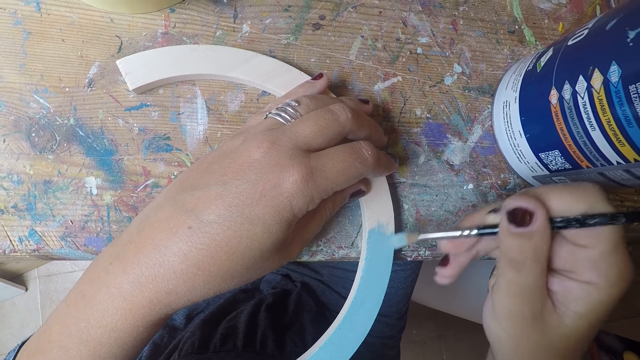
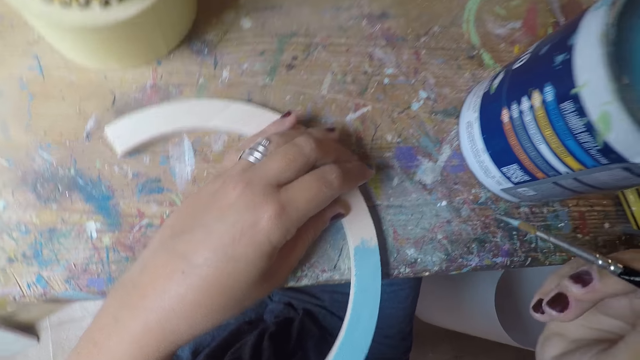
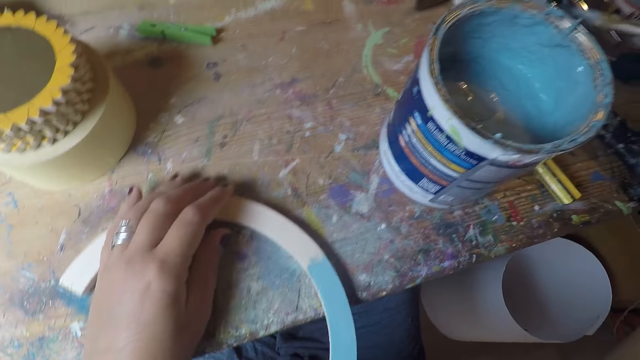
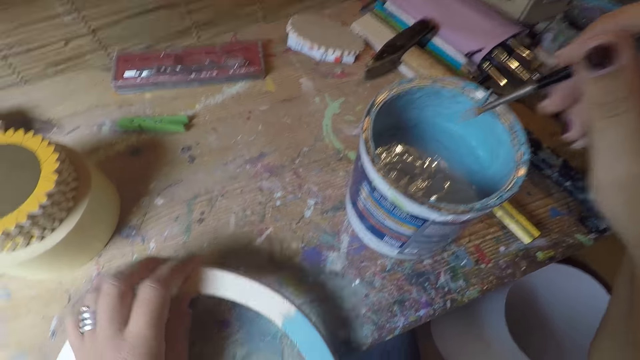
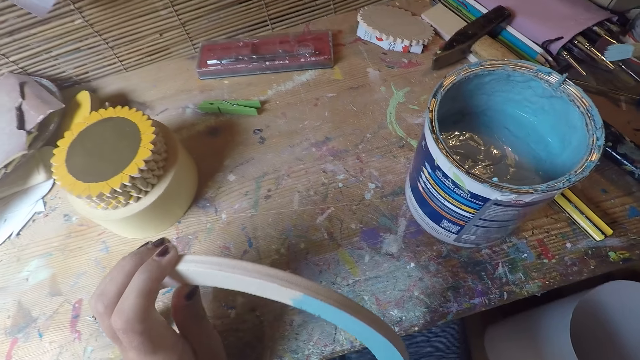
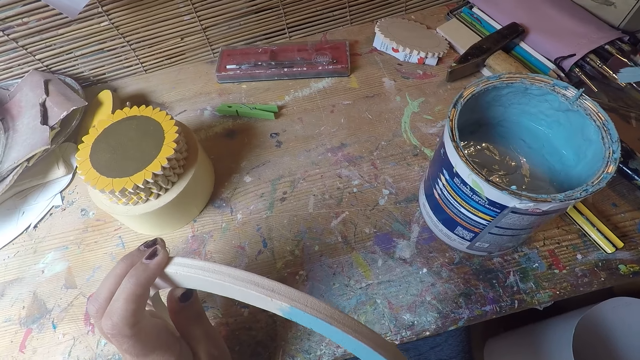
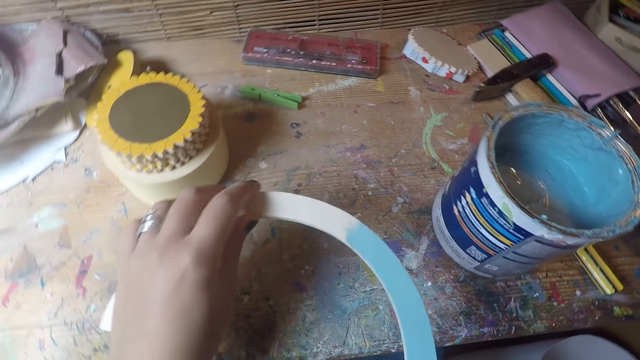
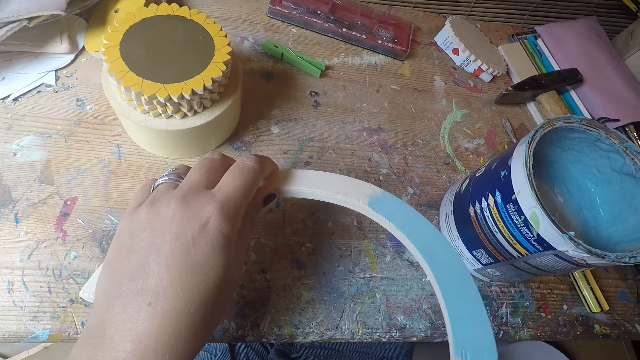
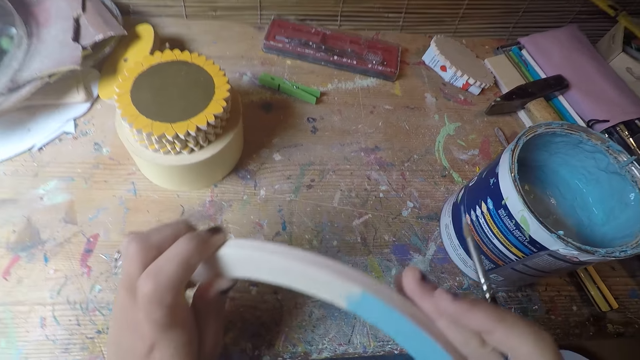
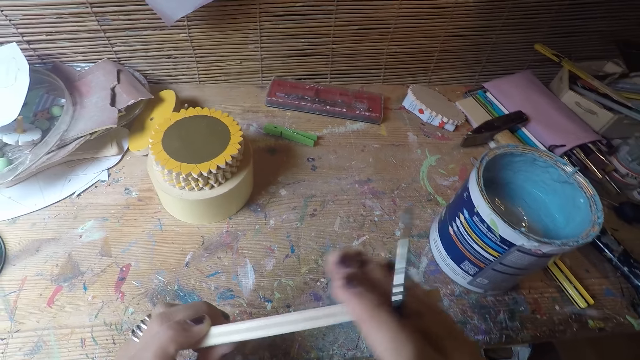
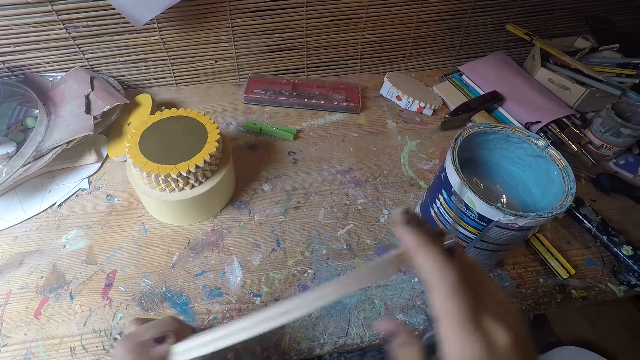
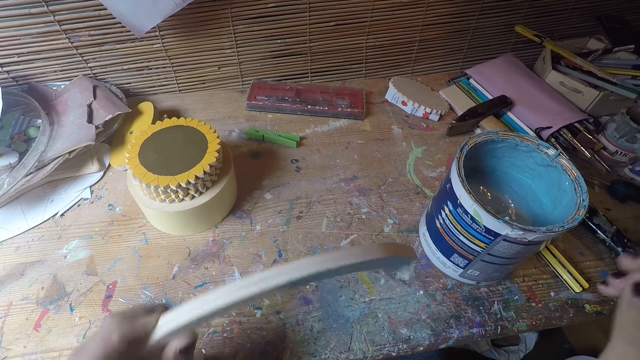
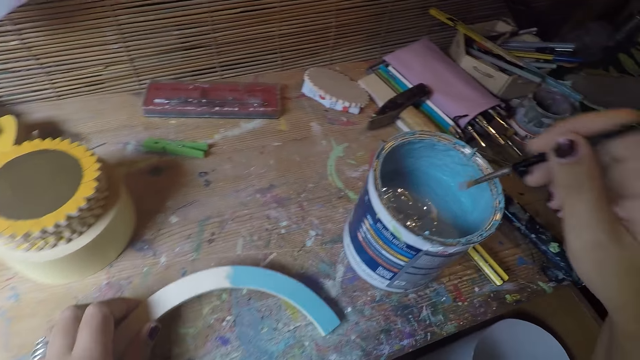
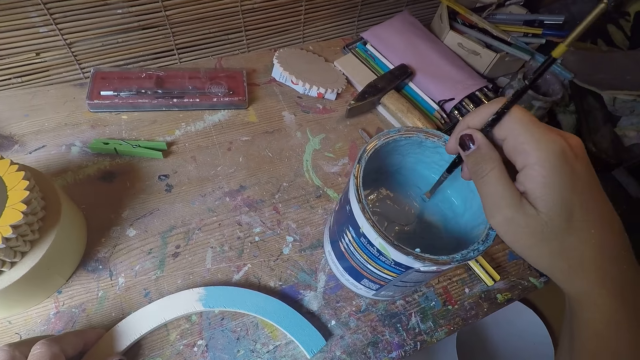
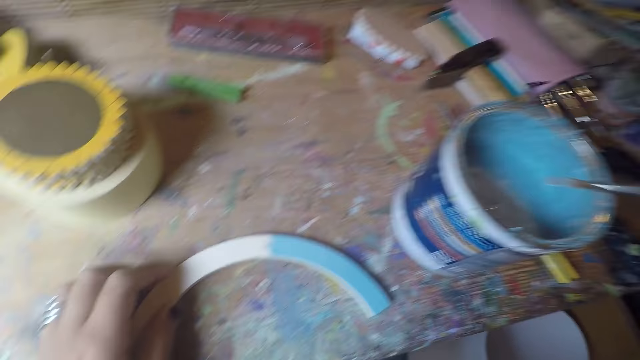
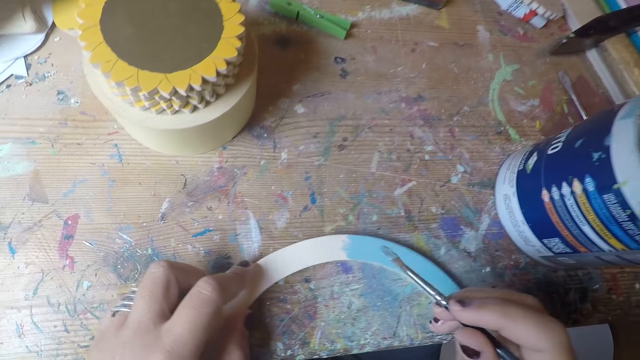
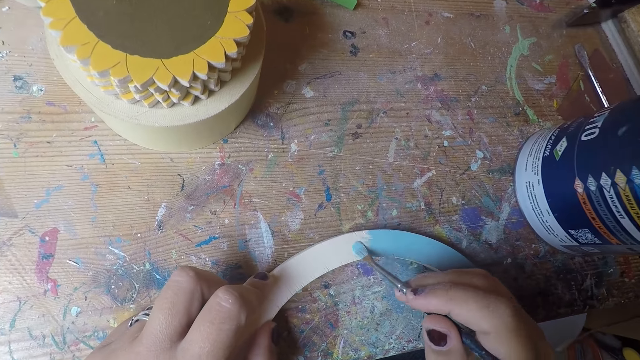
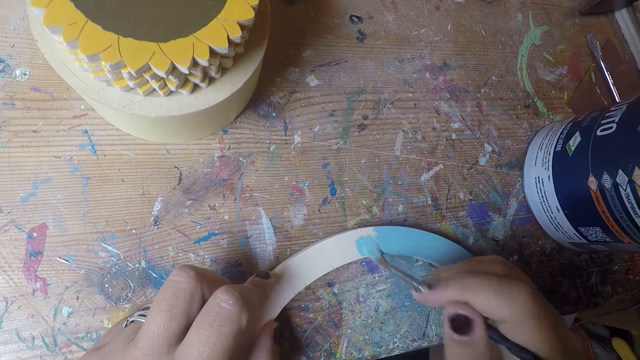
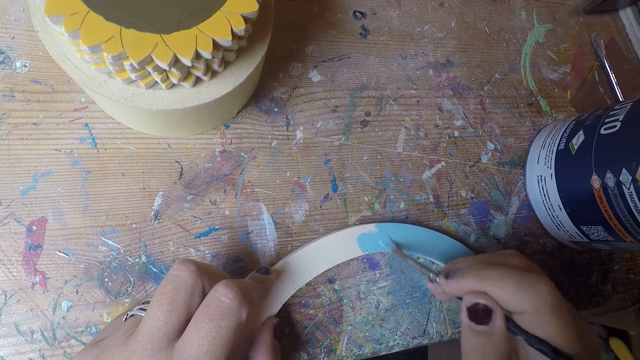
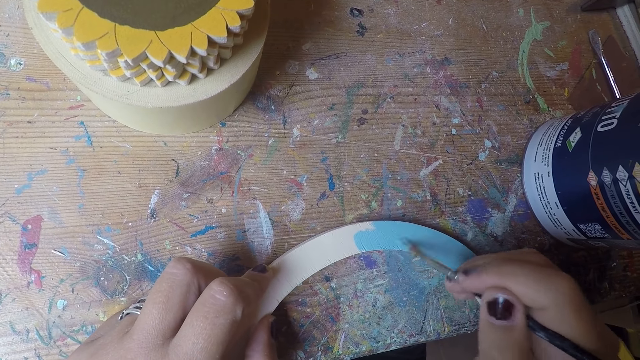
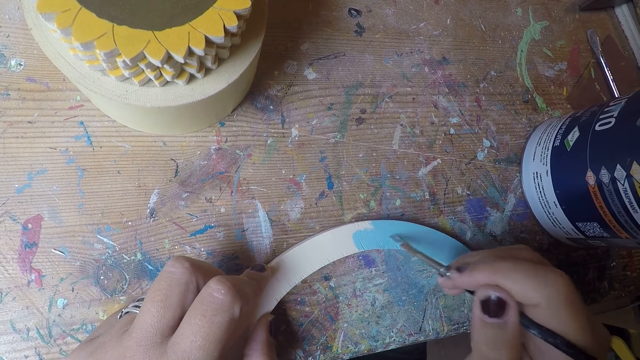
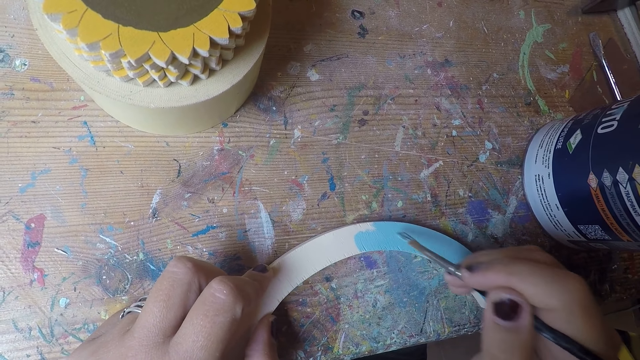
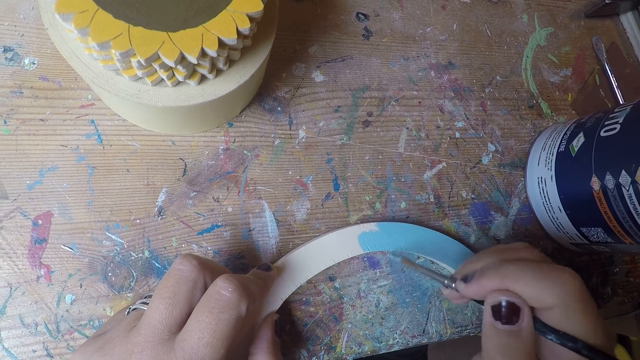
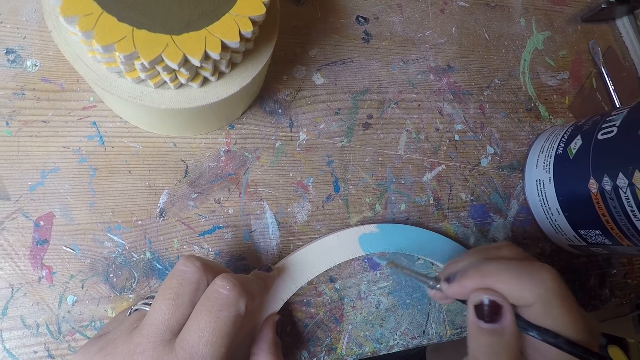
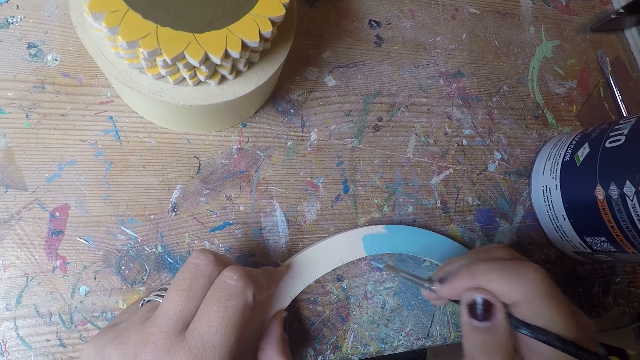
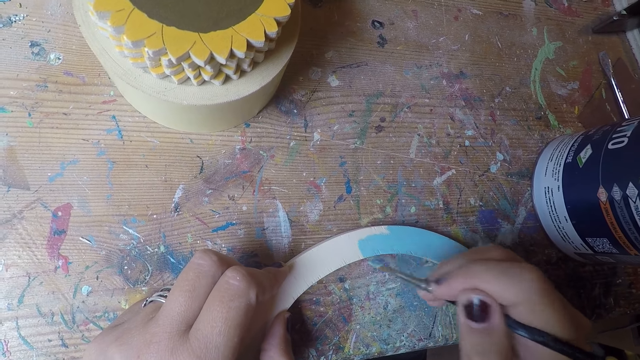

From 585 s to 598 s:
The camera wearer holds the brush in her right hand over the paint. She holds the table coaster arc with both hands. She rubs something by hand. She dips the brush in her right hand in the paint. She paints the table coaster arc with the brush in her right hand.

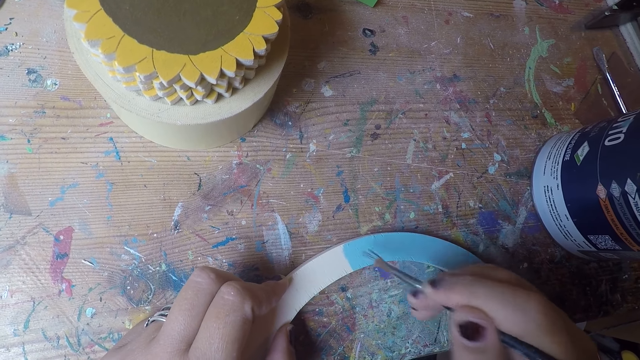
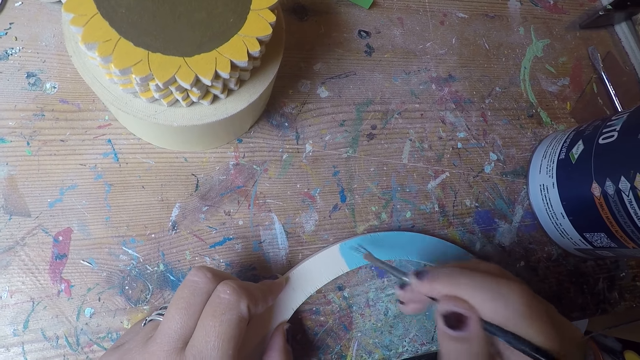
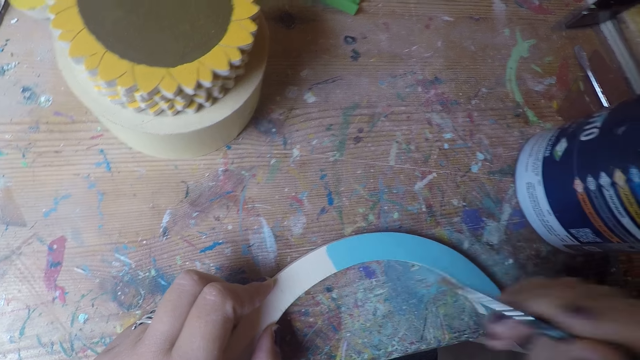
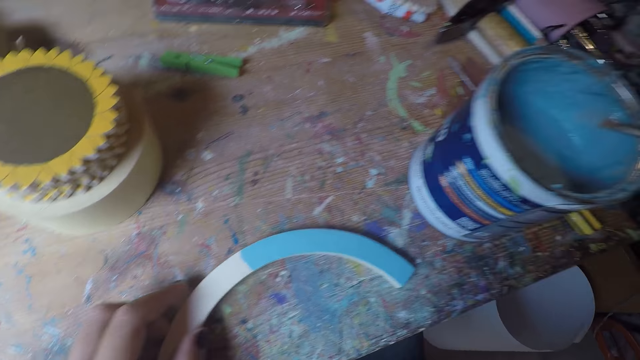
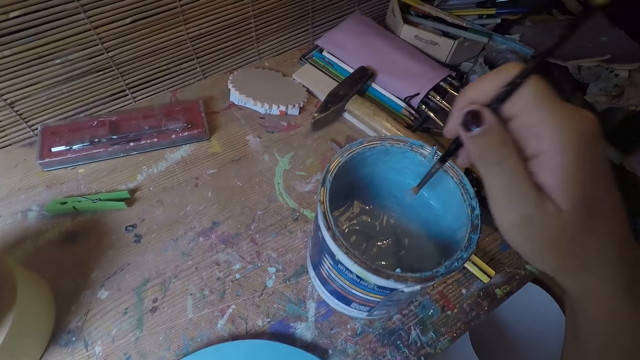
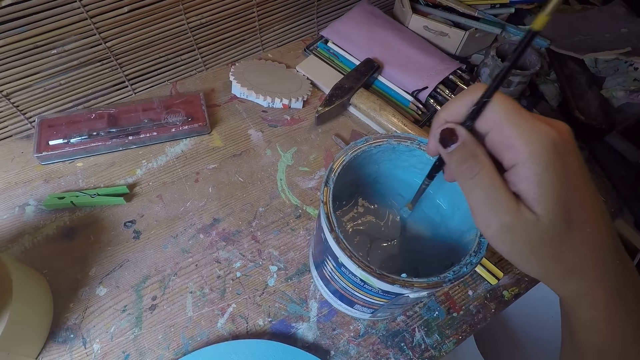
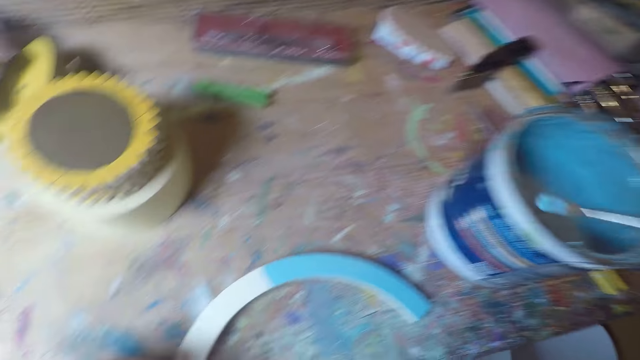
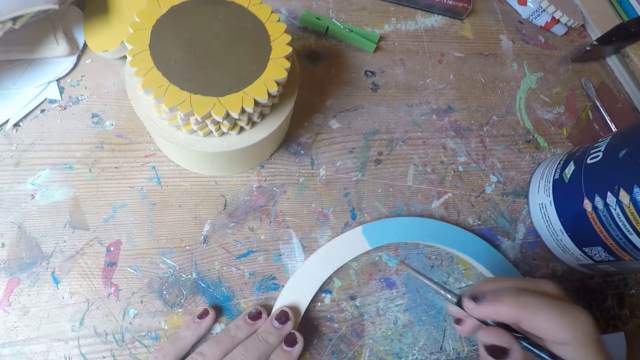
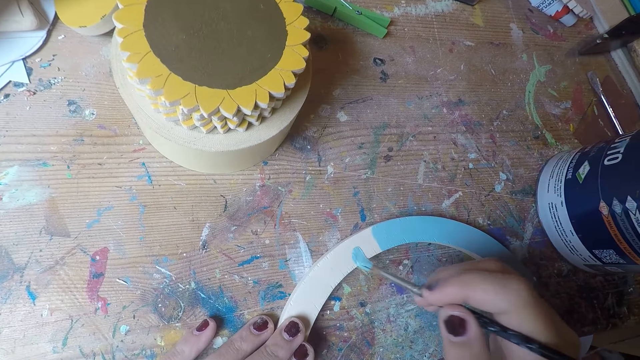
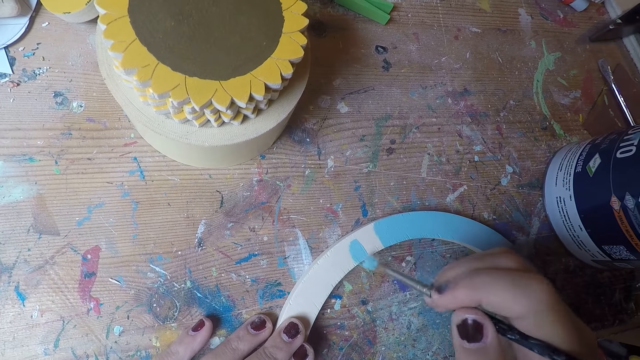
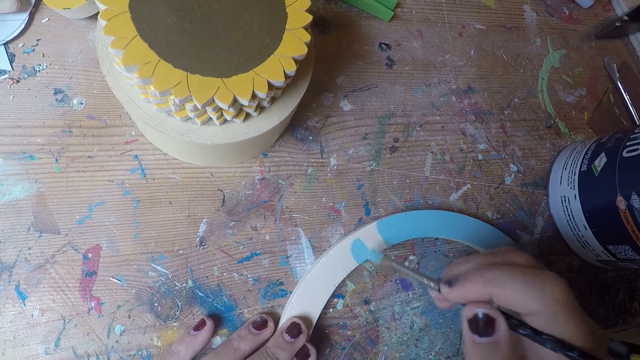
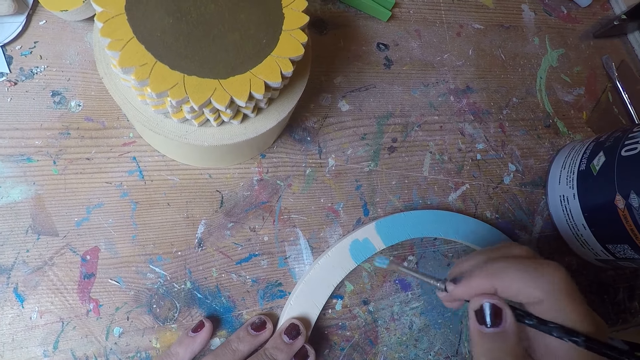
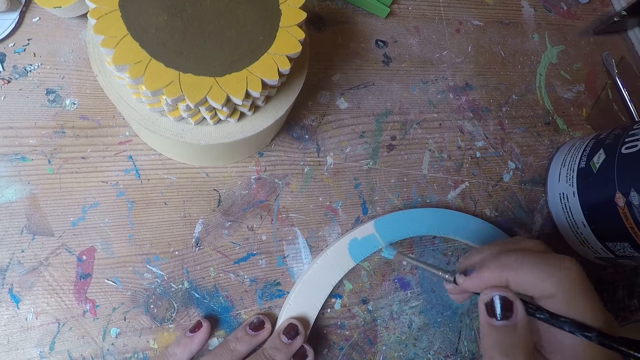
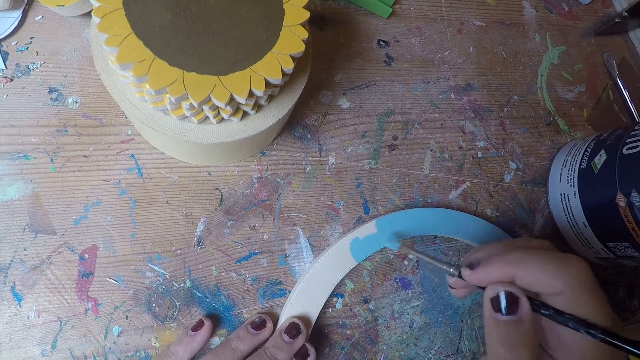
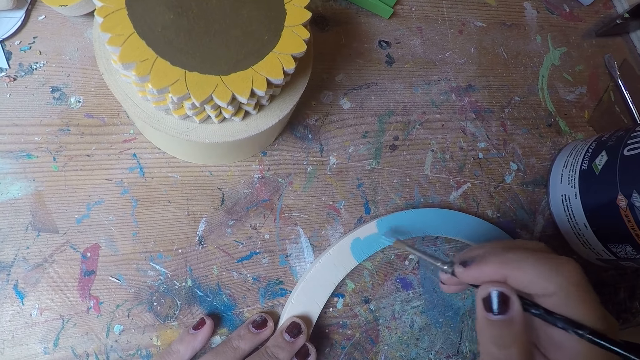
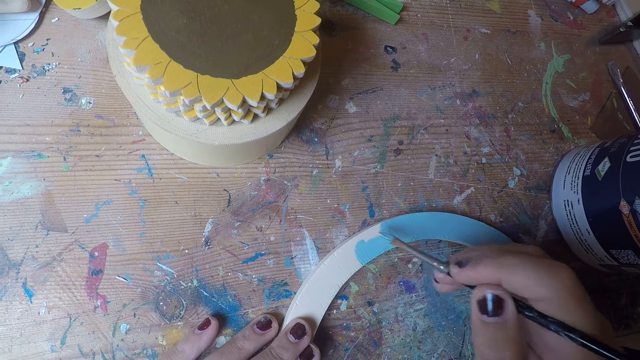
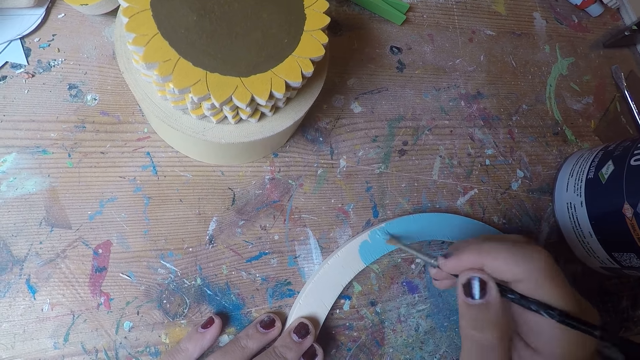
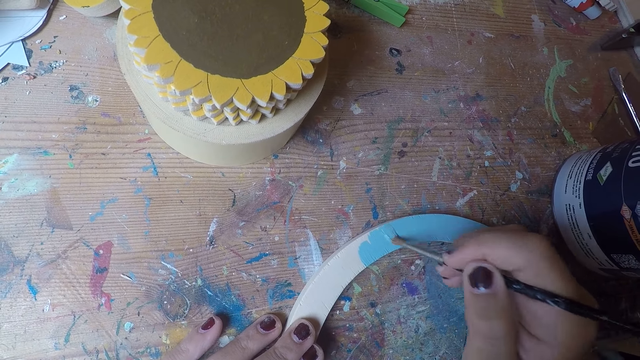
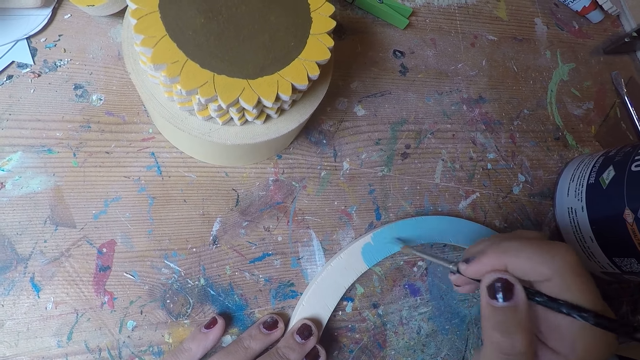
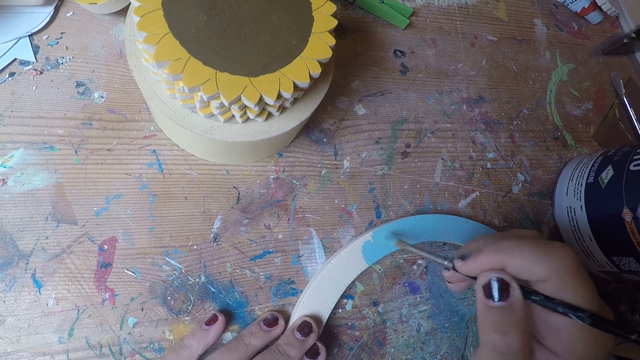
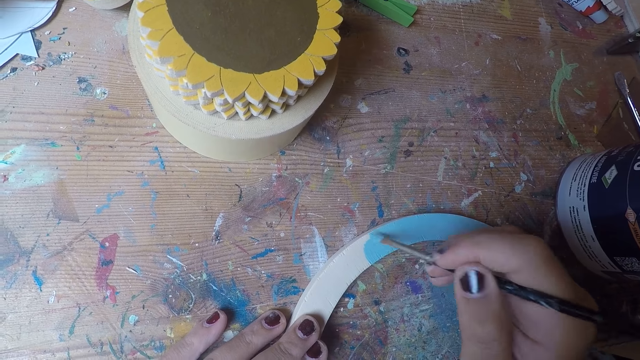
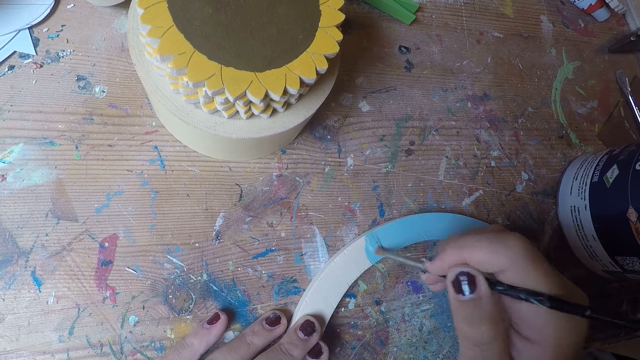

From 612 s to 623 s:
The camera wearer dips the brush in her right hand in the paint. She paints the table coaster arc with the brush in her right hand.
